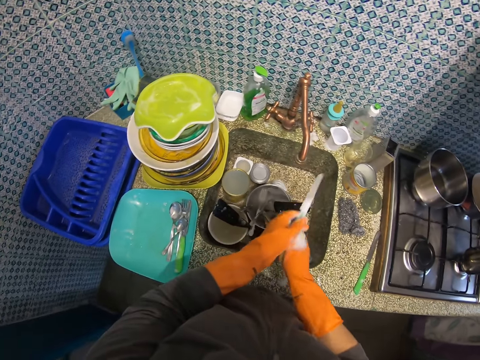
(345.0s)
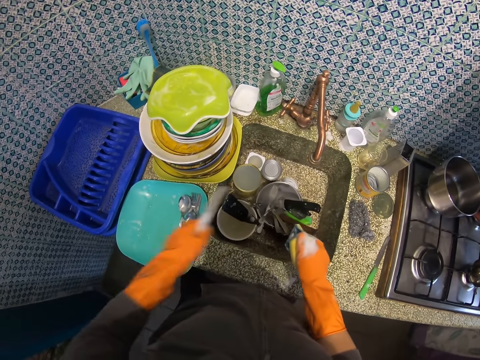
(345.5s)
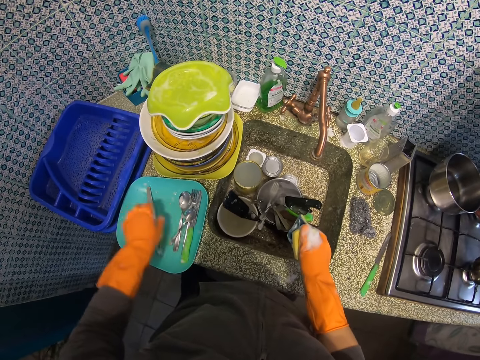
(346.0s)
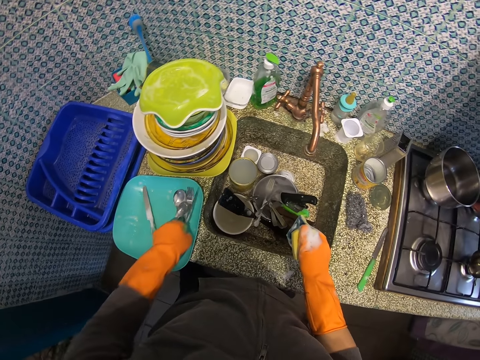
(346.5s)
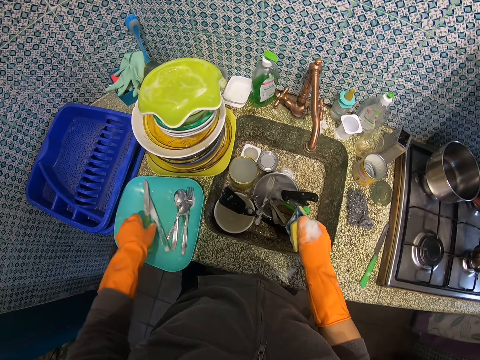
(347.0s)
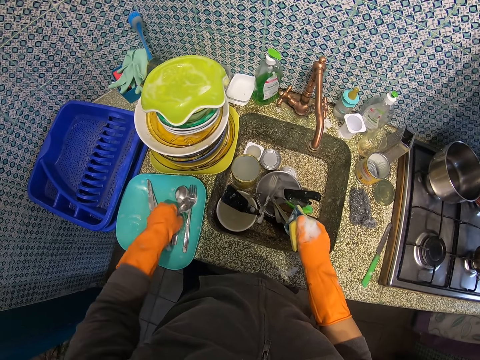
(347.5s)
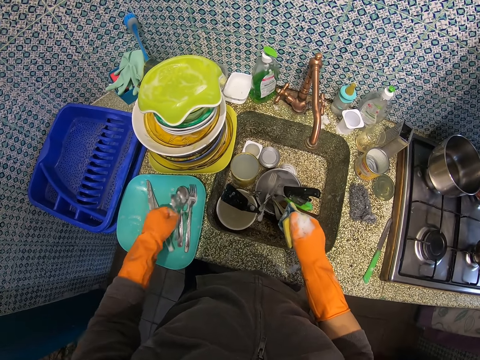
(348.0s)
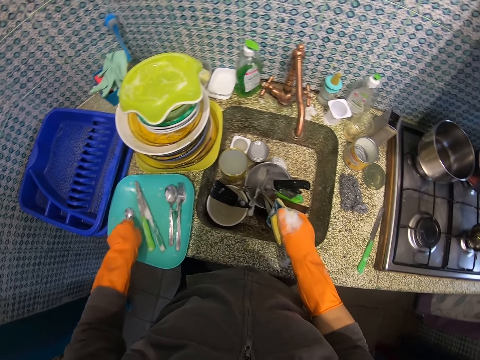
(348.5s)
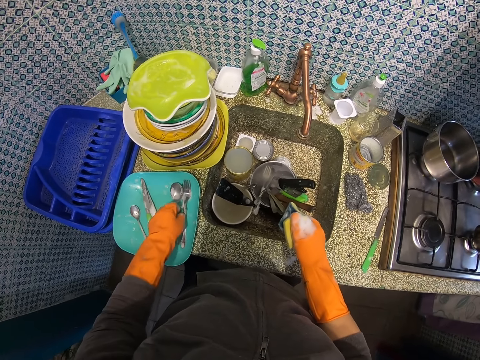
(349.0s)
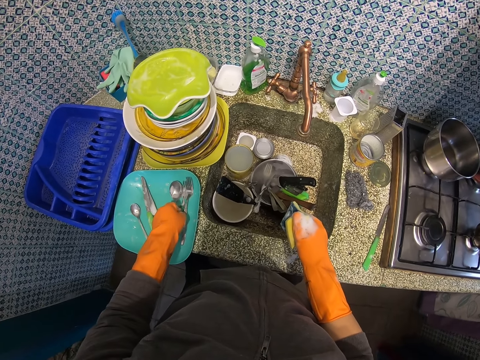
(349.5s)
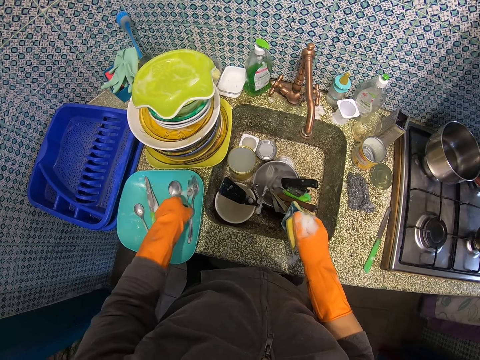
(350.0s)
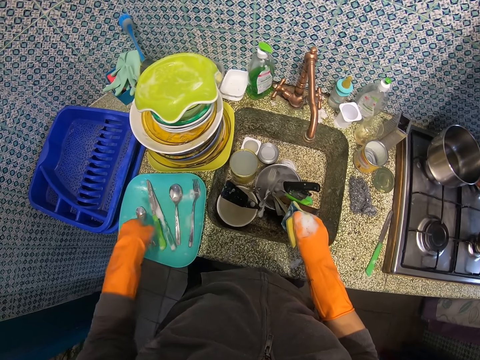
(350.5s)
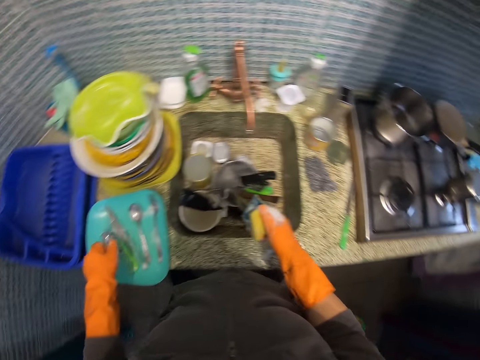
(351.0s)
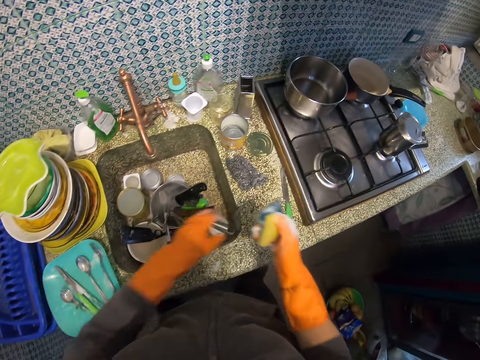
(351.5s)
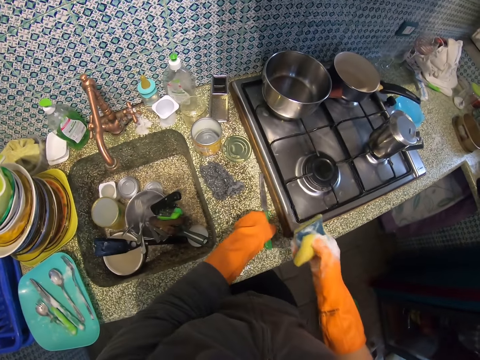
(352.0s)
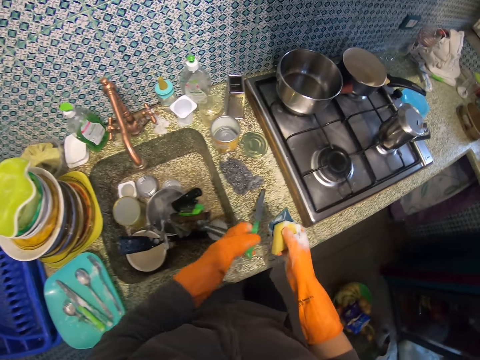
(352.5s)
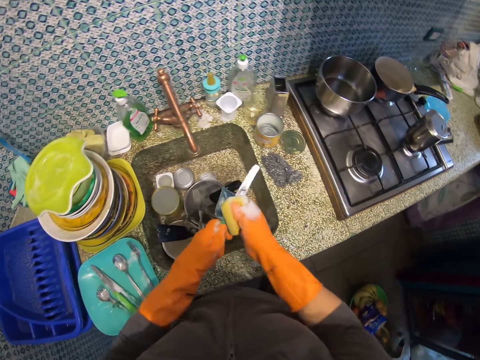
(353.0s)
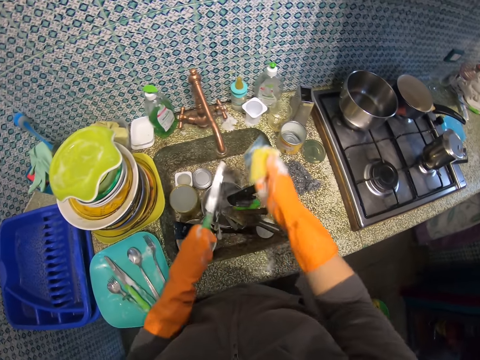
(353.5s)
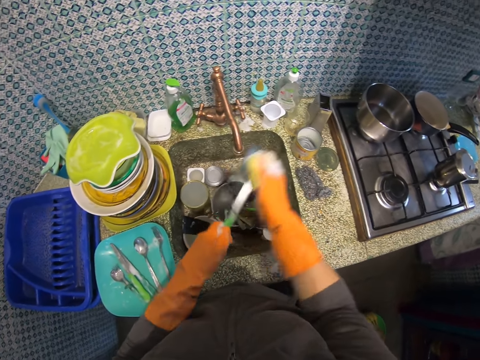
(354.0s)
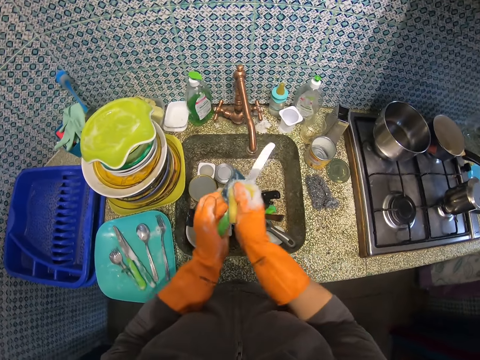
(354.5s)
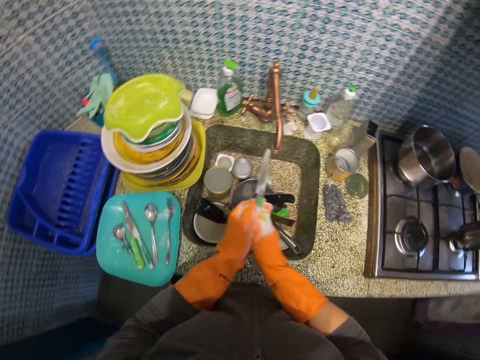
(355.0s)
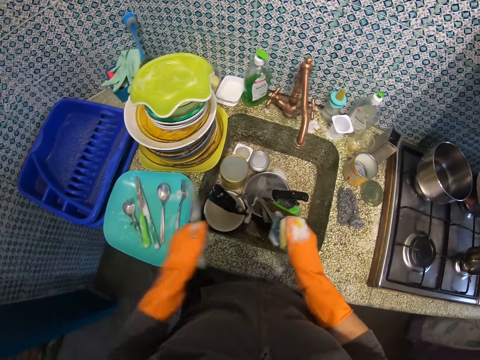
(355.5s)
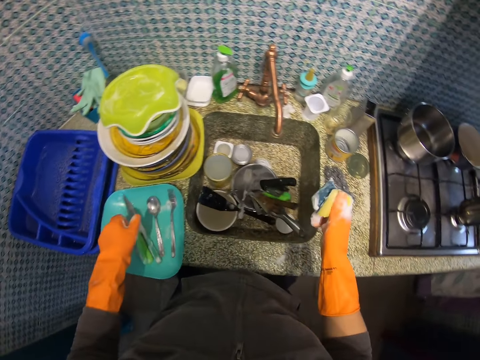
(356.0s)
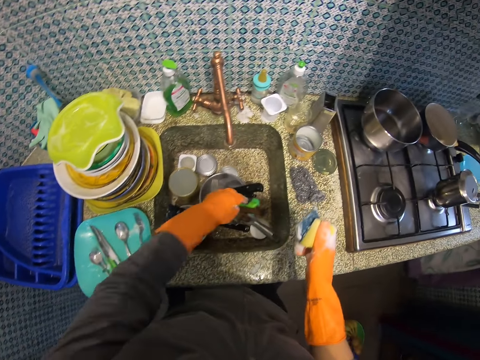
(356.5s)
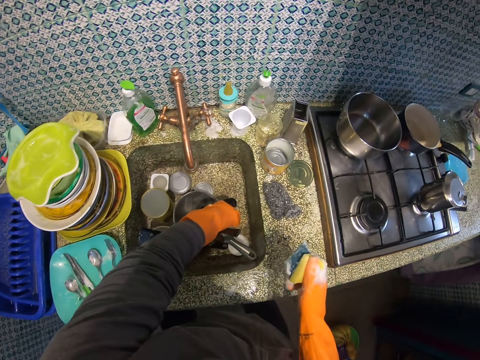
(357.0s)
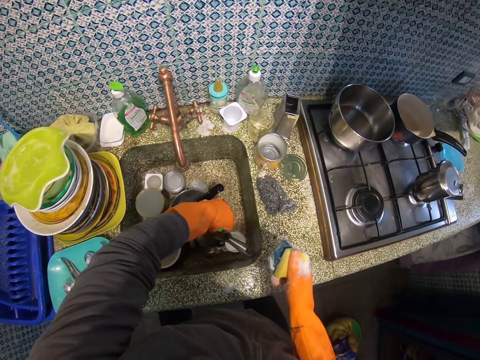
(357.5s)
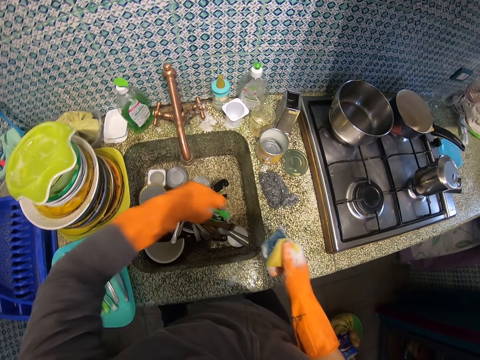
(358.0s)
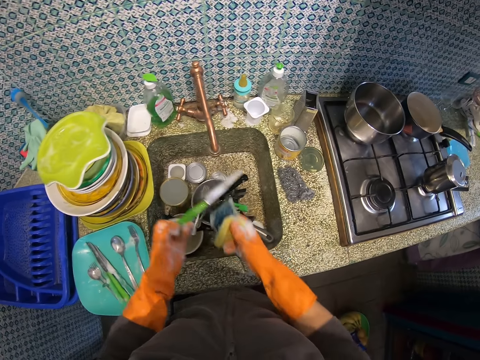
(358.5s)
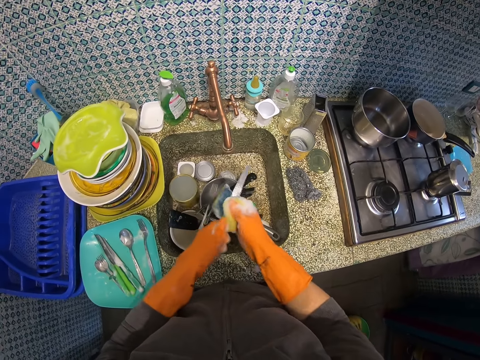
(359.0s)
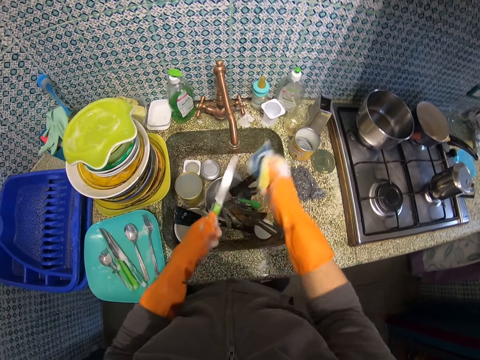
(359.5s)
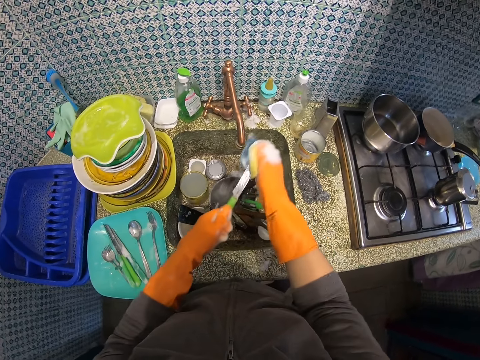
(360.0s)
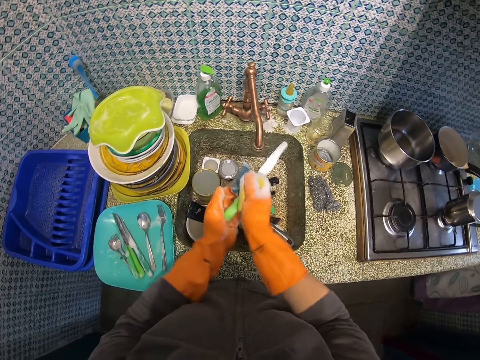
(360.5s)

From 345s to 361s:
The camera wearer drops the table knife on the blue plate. They pick up another table knife from the blue plate and drop the table knife on the previous table knife. They pick up the tea spoon from the blue plate and drop the tea spoon beside the table knife in the blue plate. They pick up a fork from the blue plate and drop the fork beside the table knife in the blue plate. They pick up a table knife from the kitchen slab and wash the table knife. They drop the table knife in the blue plate on the kitchen slab. They pick up another table knife from the zinc and wash the table knife.

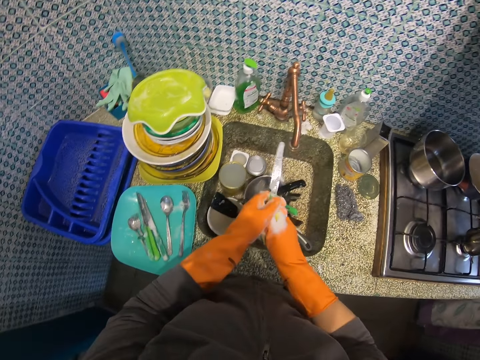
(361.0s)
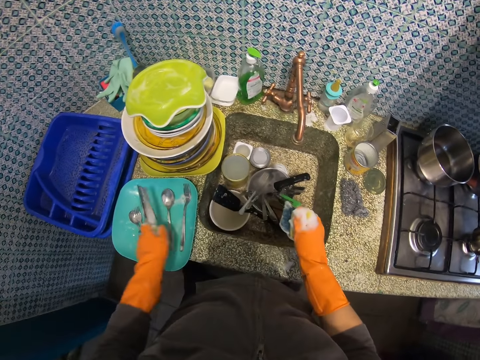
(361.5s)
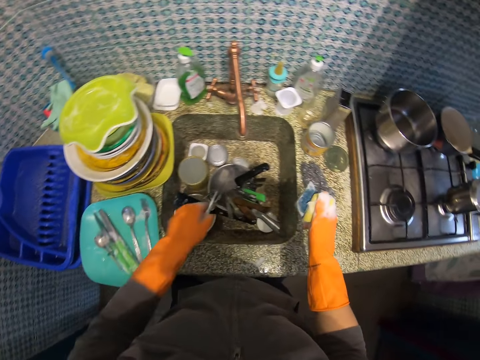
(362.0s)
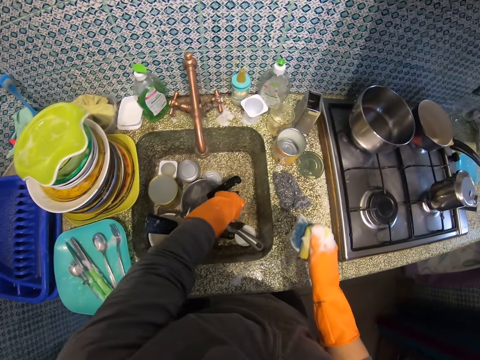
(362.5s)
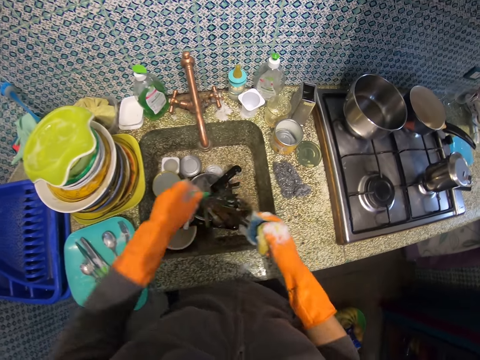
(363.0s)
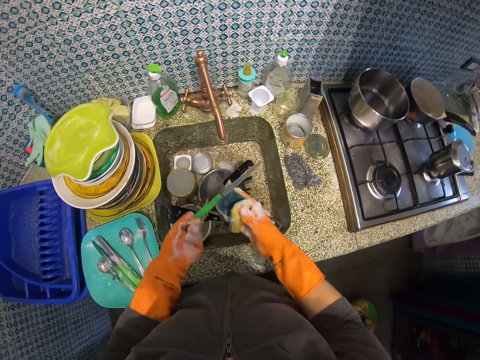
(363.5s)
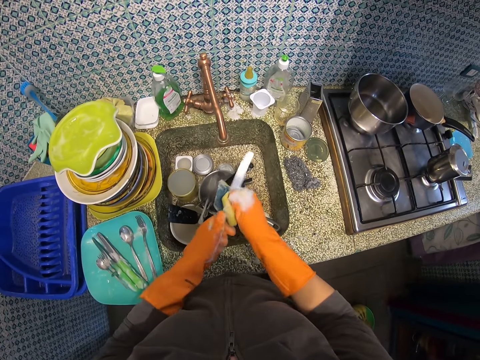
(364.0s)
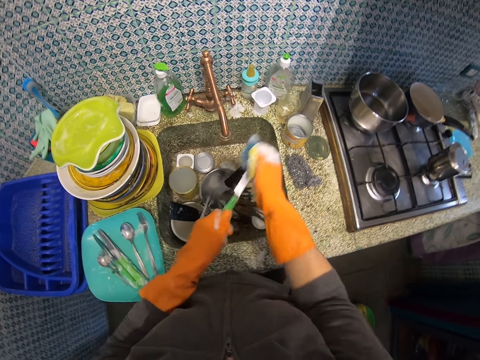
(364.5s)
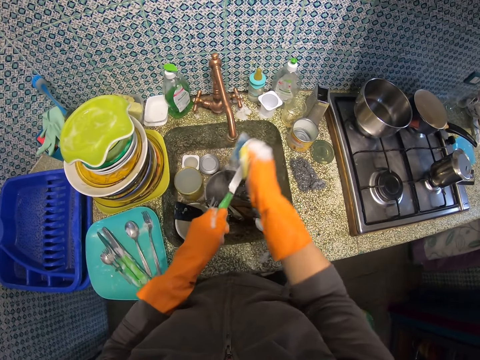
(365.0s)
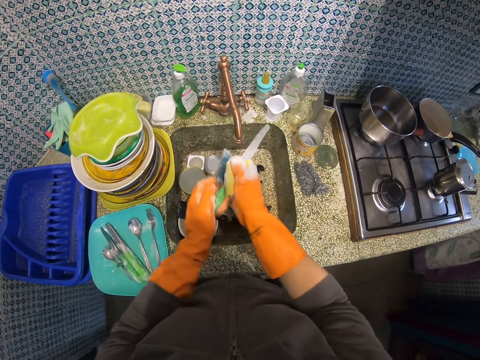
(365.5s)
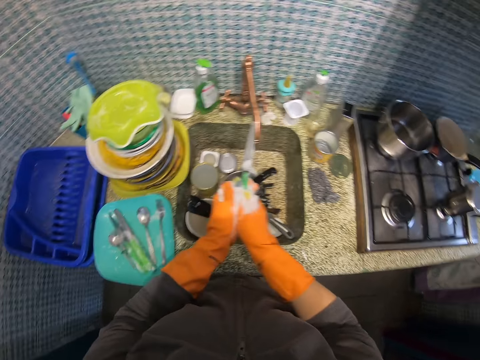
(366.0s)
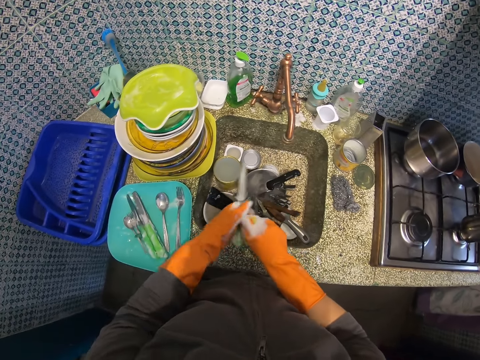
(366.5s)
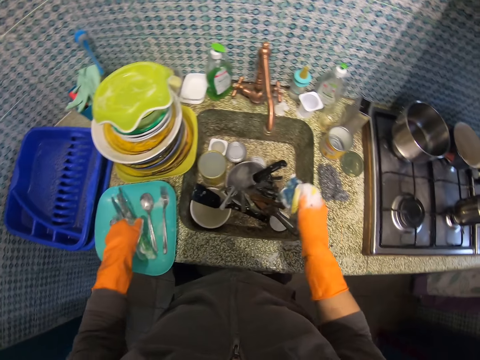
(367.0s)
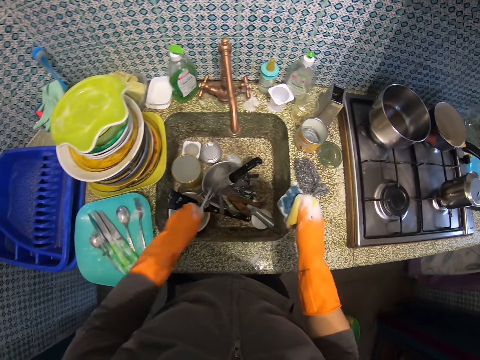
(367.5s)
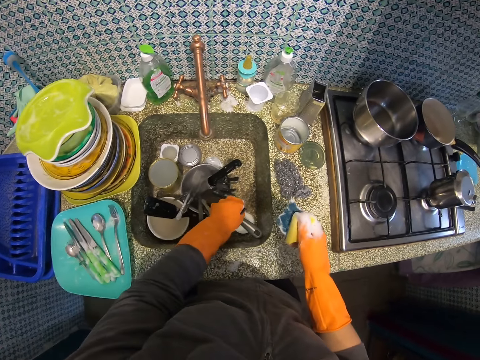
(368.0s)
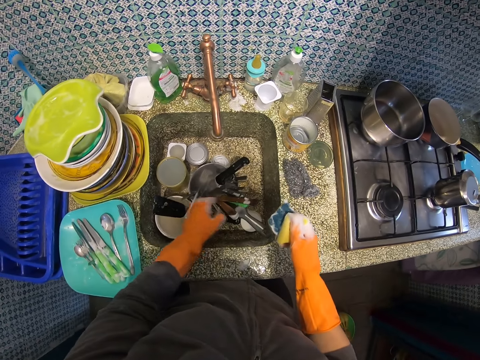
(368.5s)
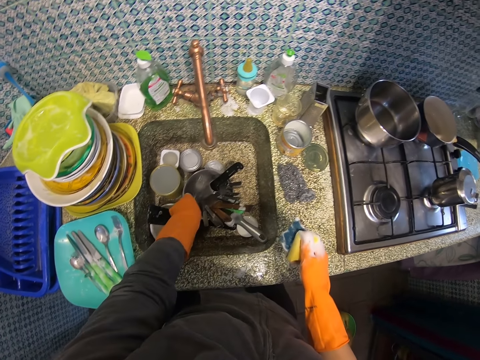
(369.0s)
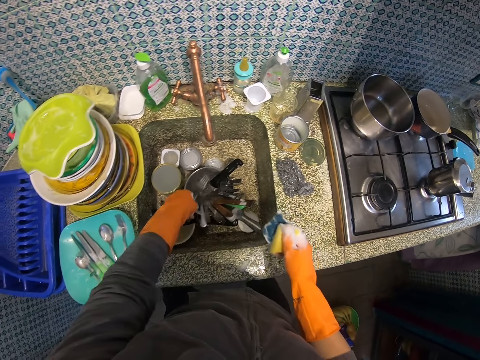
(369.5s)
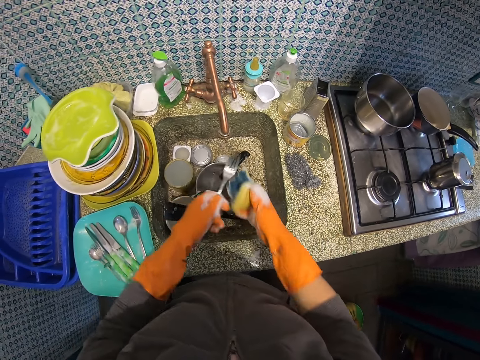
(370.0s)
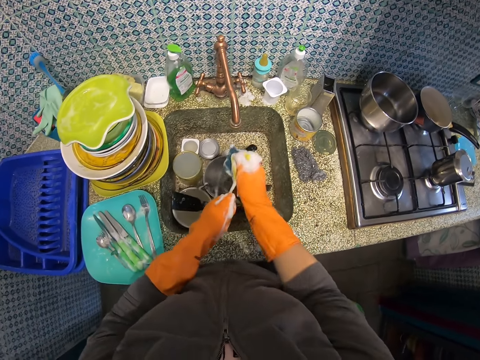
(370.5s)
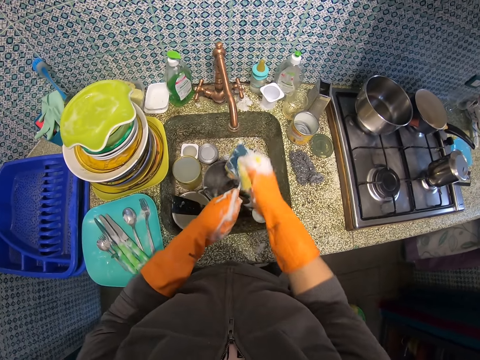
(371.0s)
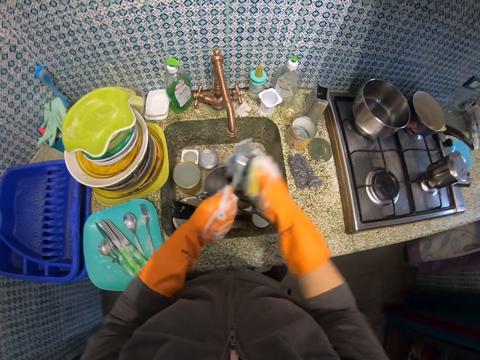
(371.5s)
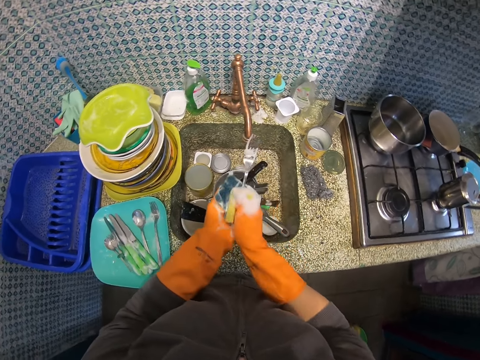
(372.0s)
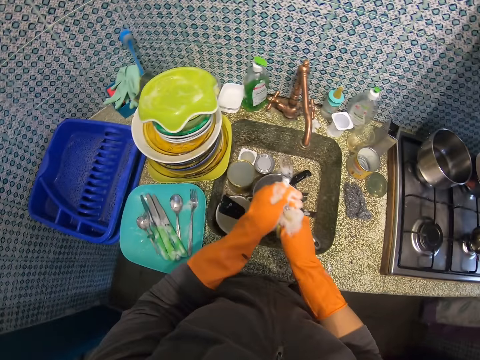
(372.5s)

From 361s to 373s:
The camera wearer drops the table knife in the blue plate on the kitchen slab. They pick up another table knife from the zinc and wash the table knife. They drop the table knife in the blue plate on the kitchen slab. They pick up a fork from the zinc and wash the fork.
